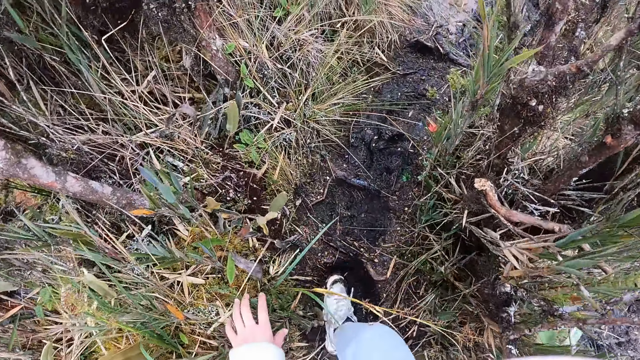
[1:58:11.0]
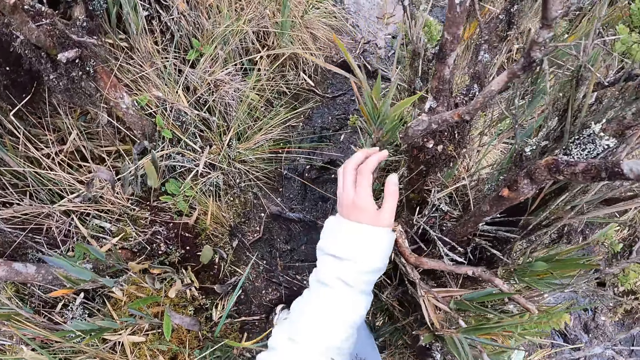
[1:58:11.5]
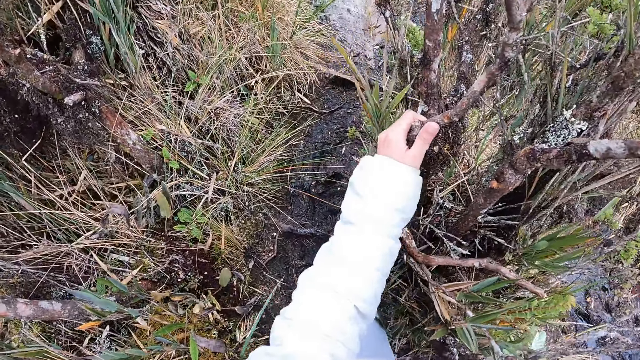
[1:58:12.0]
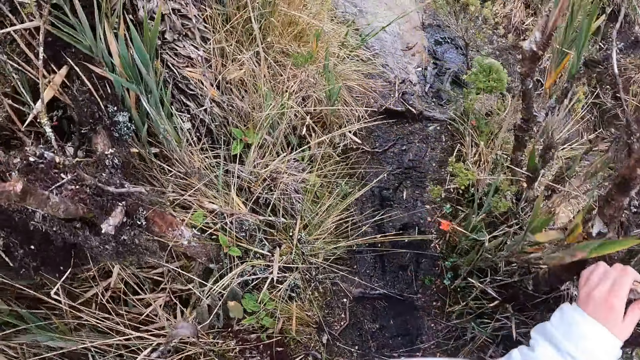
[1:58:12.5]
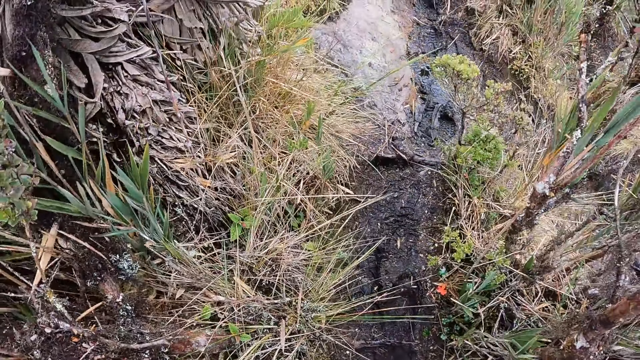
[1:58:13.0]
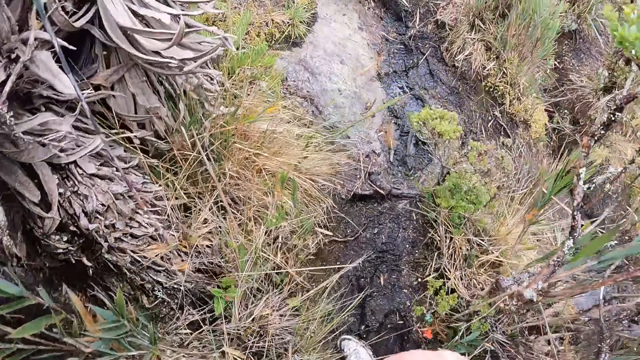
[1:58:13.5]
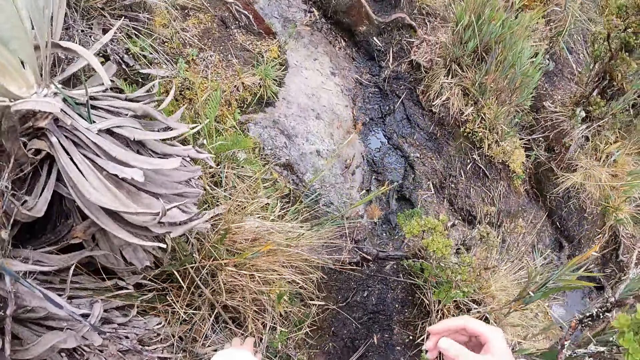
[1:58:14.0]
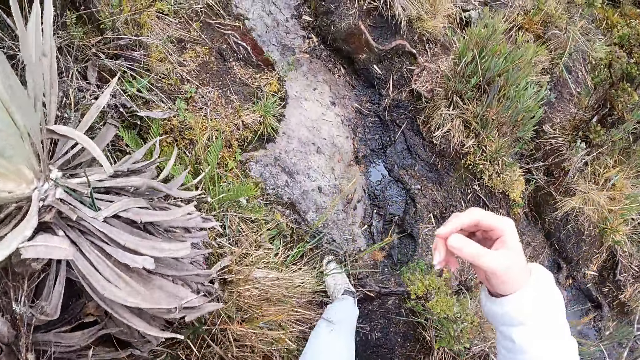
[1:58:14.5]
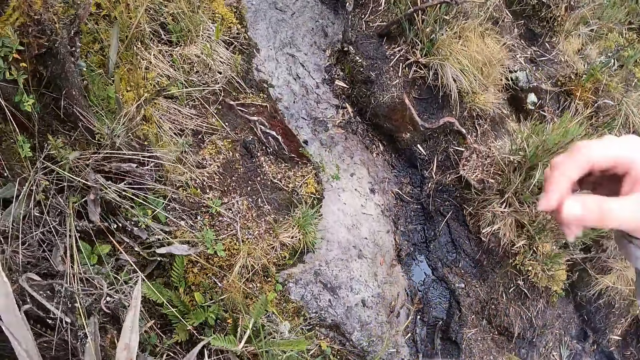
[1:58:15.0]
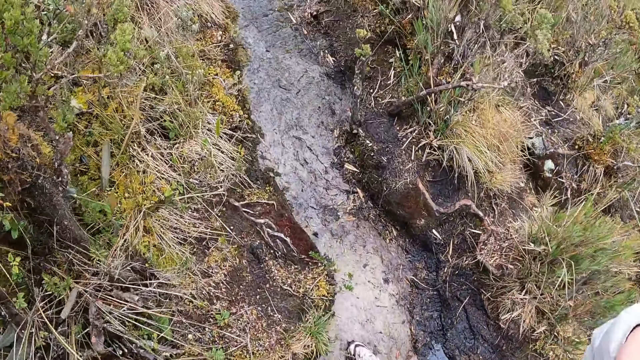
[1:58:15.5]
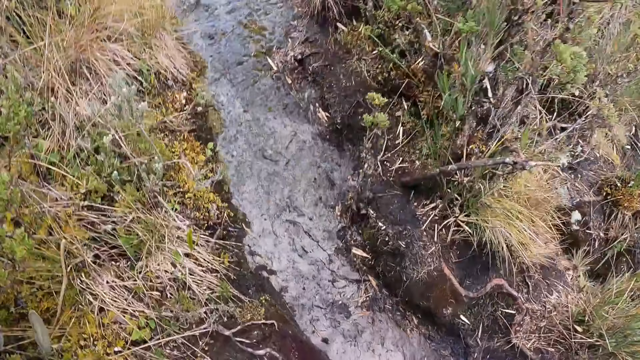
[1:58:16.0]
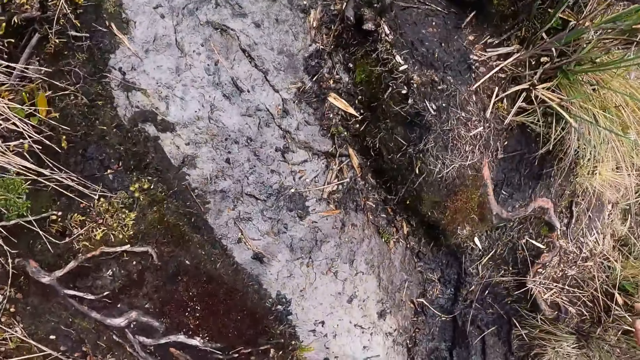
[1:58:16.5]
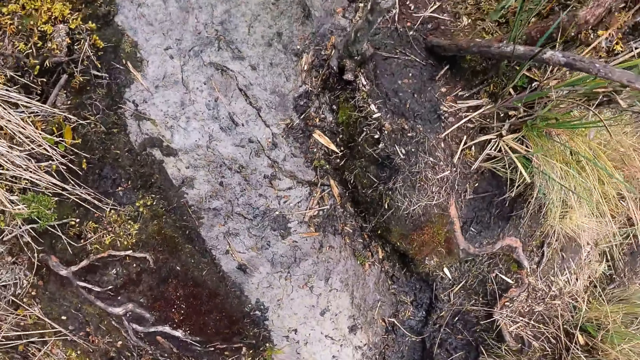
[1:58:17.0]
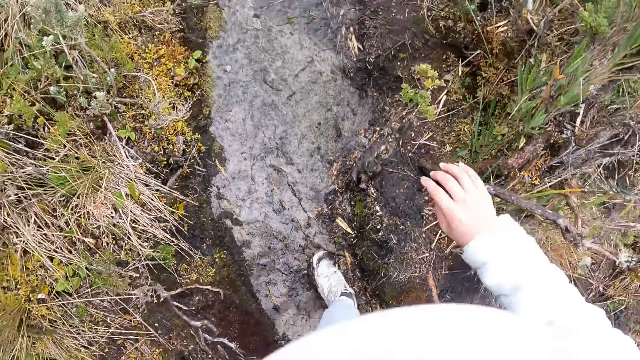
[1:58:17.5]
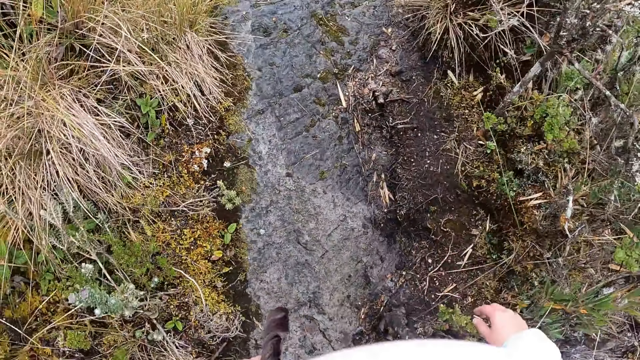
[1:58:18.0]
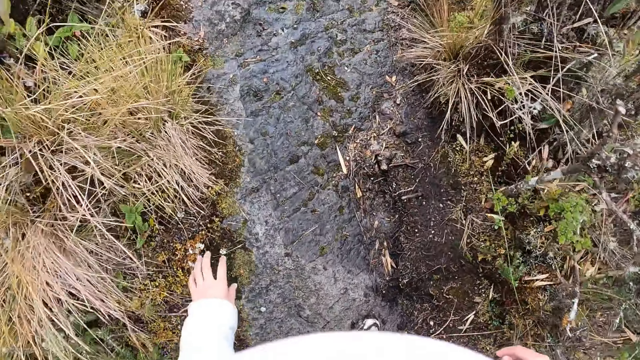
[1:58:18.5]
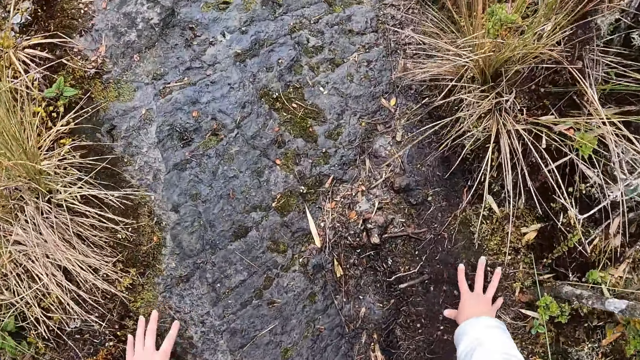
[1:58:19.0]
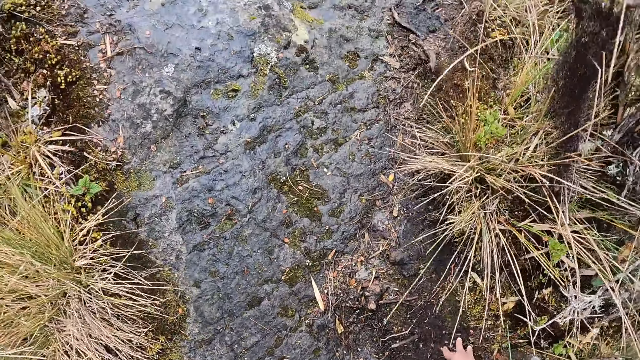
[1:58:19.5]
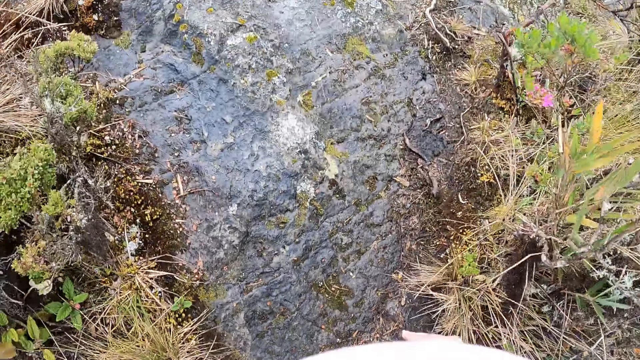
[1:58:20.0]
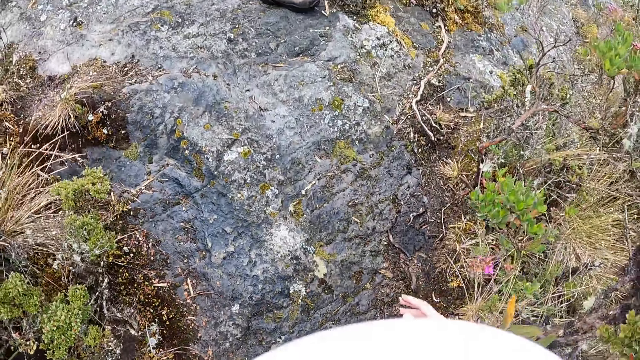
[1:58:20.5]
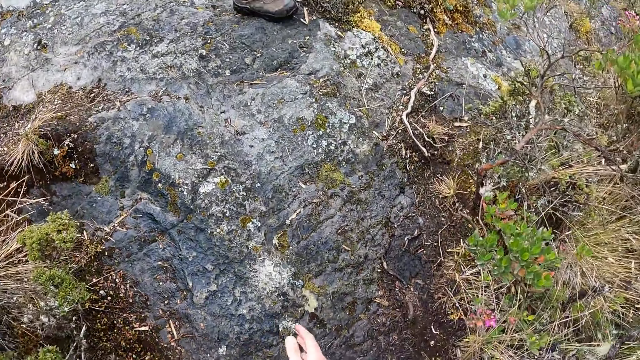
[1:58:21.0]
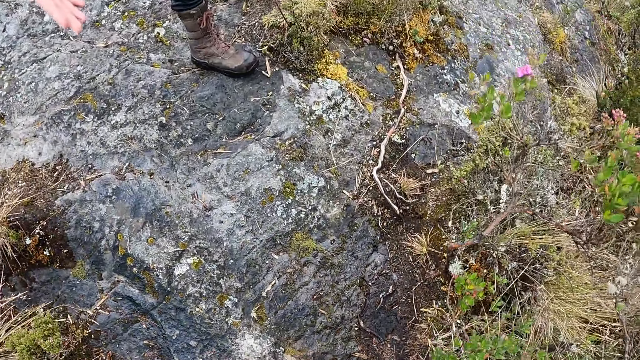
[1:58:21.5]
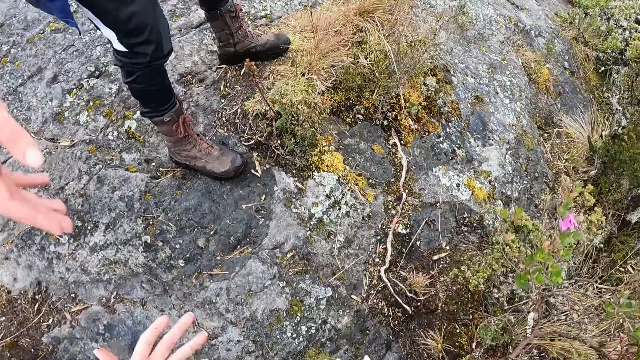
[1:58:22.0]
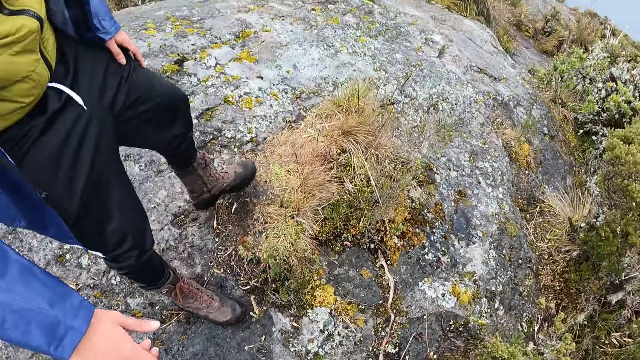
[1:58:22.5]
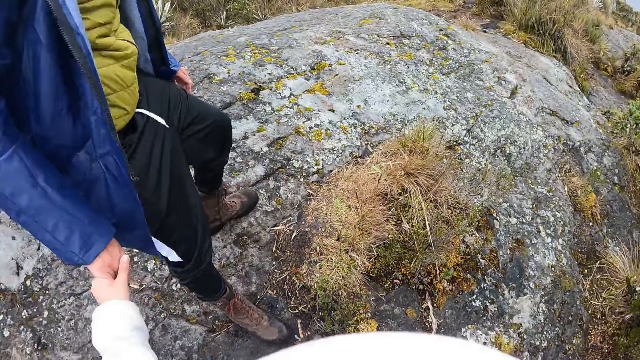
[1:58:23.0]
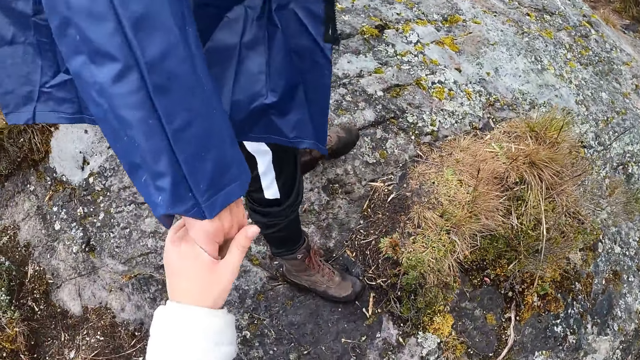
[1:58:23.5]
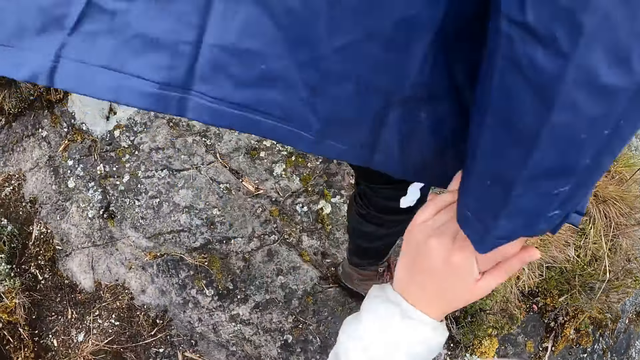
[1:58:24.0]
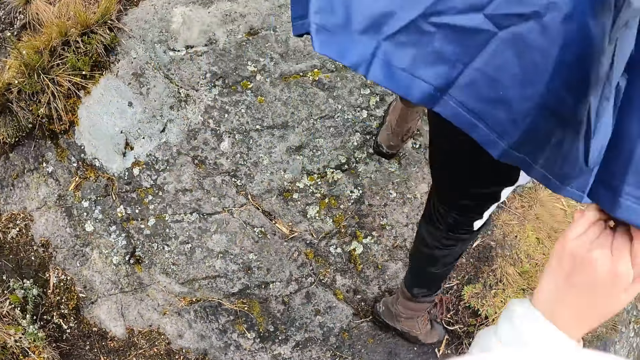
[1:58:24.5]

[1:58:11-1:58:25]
The camera wearer touches the plants. She holds a small tree branch on the hill with her left hand. She moves a hand, walks on the hill, and touches the plants. She touches the ground with both hands. She holds a man's right hand with her left hand. The man pulls the camera wearer by the hand.

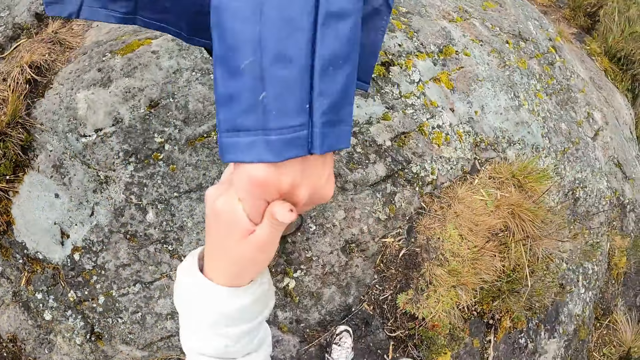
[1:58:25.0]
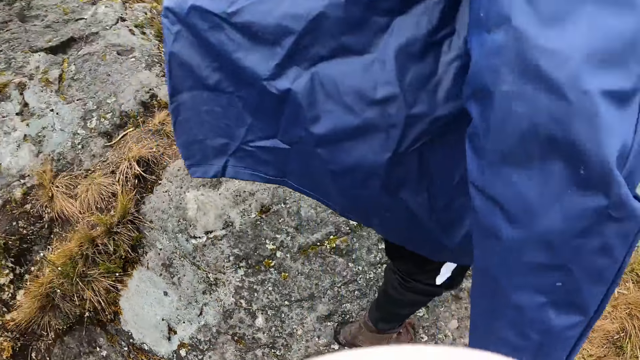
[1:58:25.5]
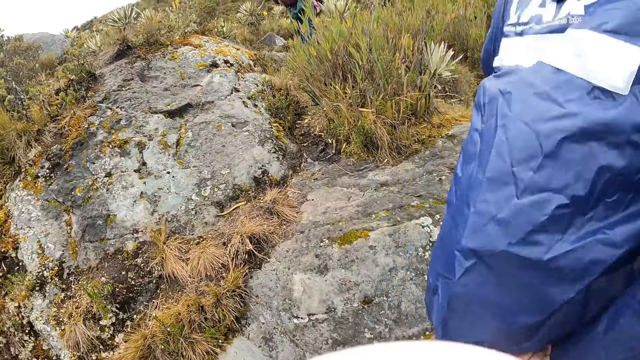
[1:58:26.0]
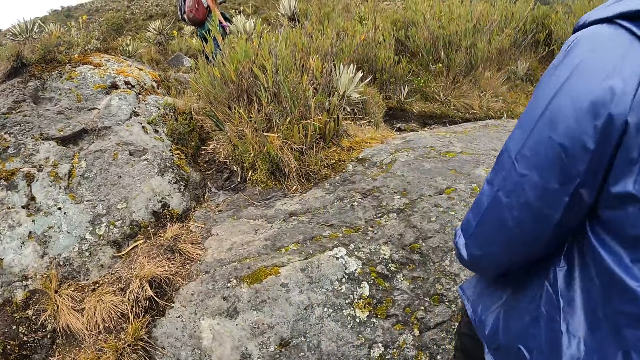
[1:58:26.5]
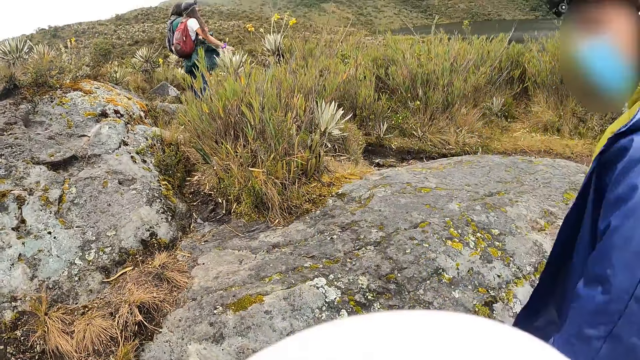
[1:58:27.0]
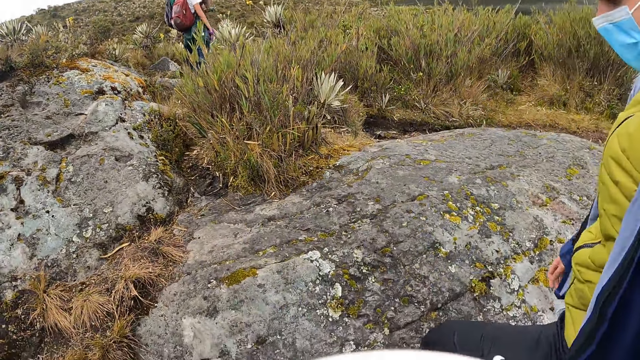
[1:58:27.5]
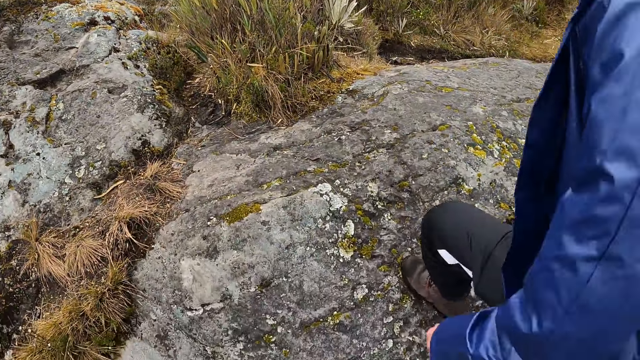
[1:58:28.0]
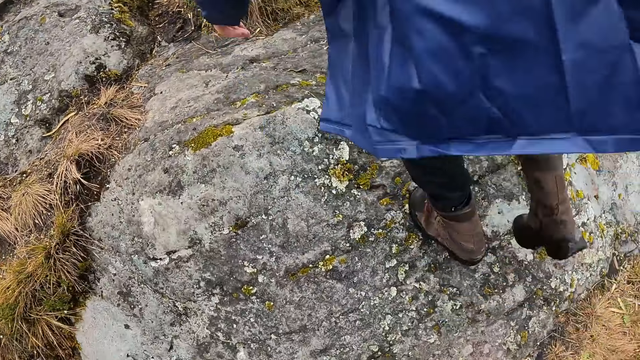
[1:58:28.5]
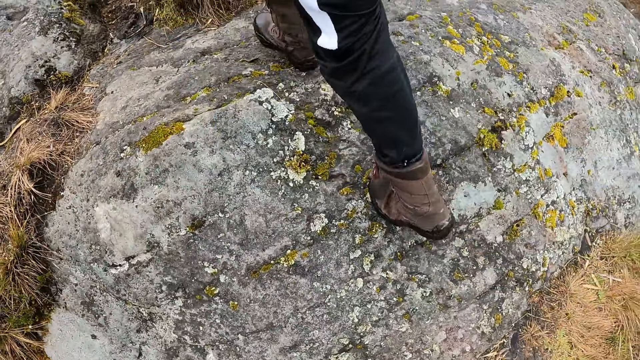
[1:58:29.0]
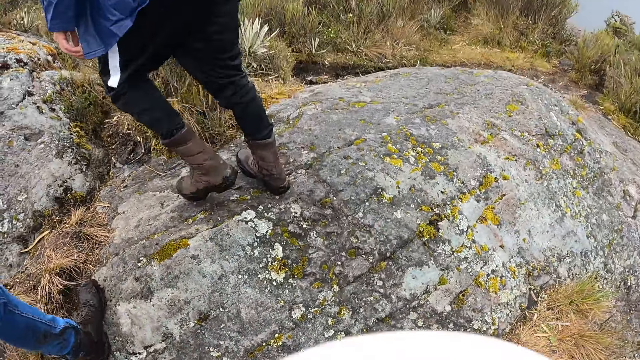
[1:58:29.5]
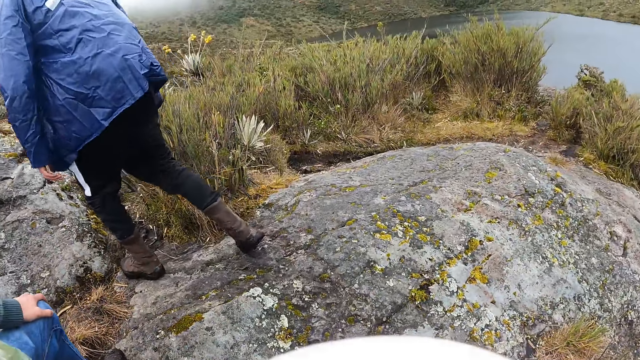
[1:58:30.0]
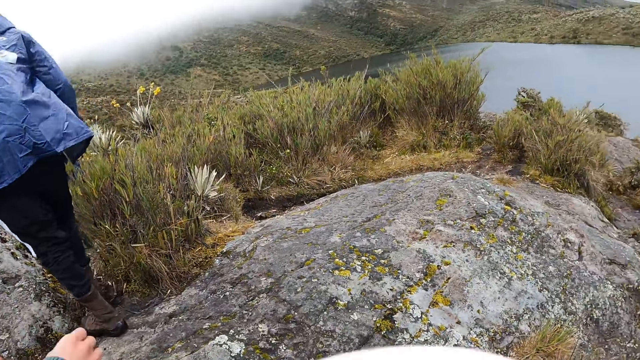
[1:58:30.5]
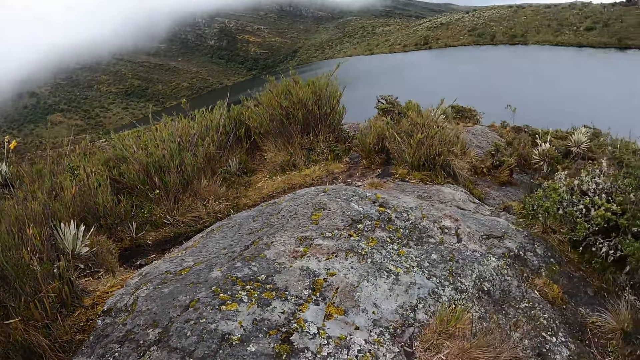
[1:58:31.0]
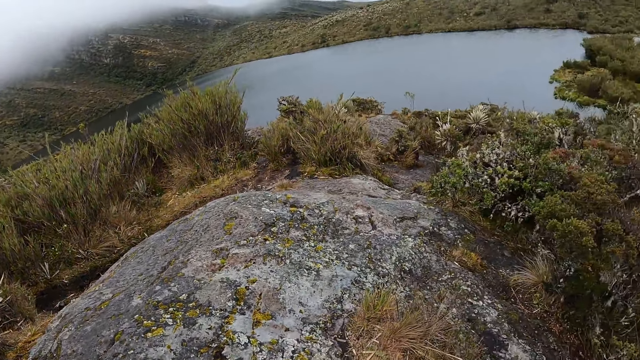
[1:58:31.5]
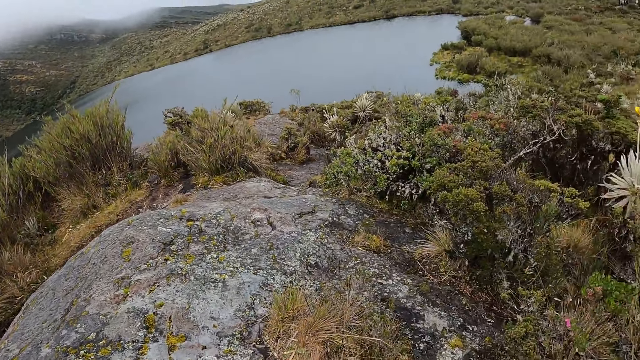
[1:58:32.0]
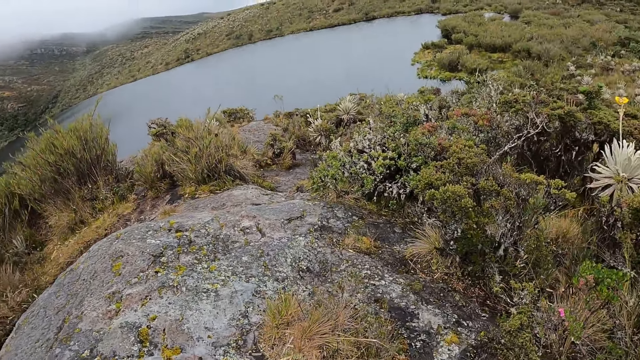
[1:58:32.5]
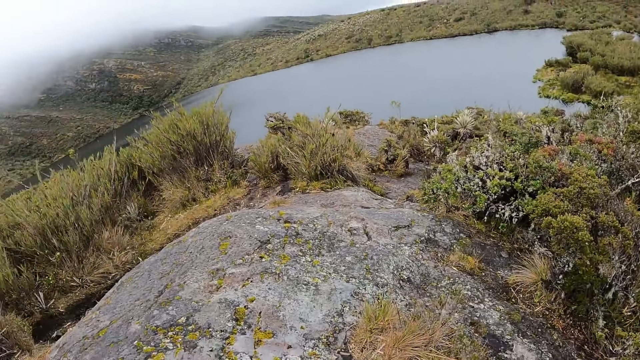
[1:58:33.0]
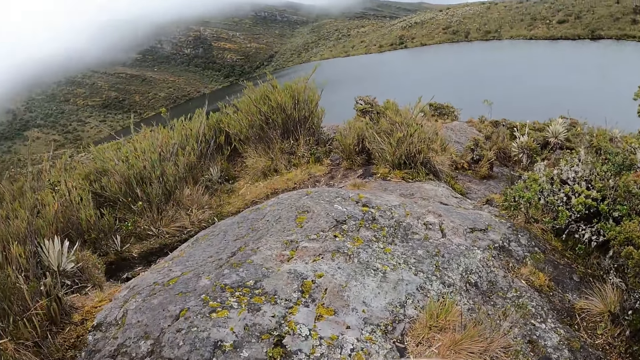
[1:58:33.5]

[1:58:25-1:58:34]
A person climbs the mountain. The person climbs the mountain again. The camera wearer looks around.
